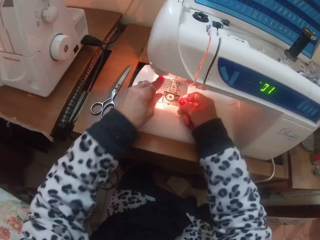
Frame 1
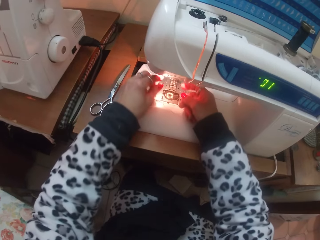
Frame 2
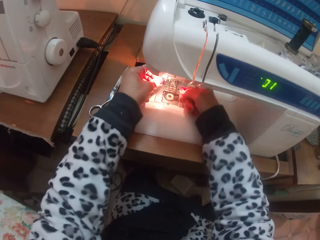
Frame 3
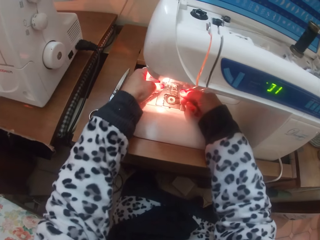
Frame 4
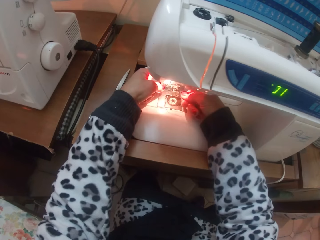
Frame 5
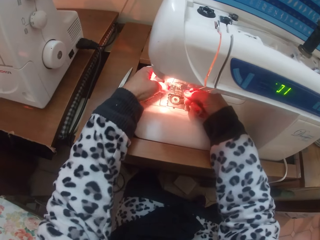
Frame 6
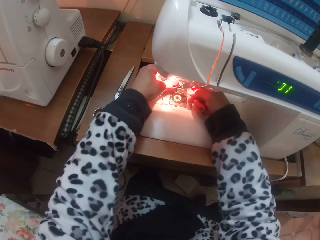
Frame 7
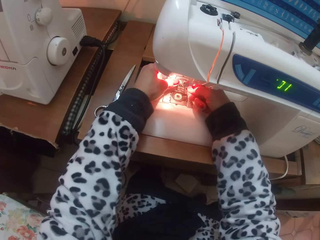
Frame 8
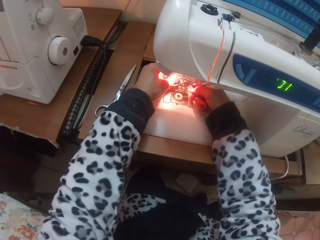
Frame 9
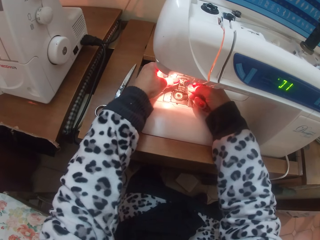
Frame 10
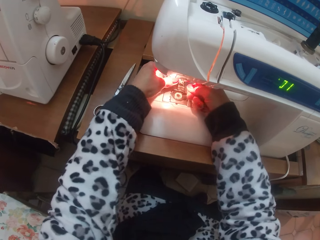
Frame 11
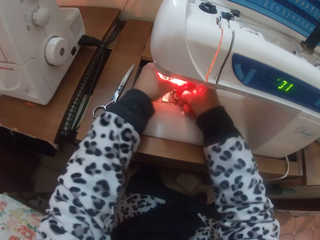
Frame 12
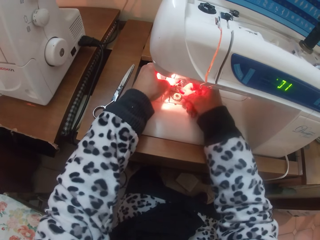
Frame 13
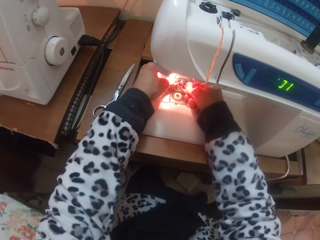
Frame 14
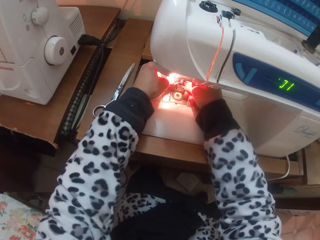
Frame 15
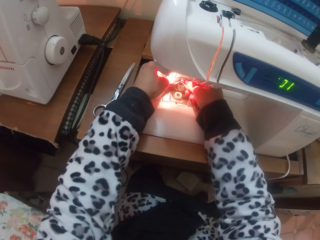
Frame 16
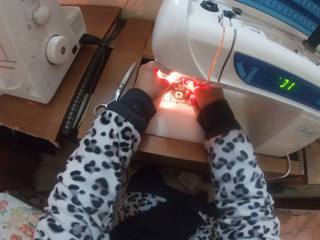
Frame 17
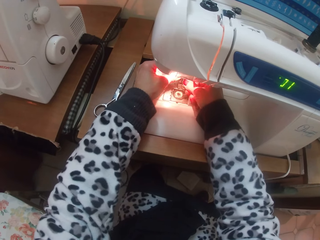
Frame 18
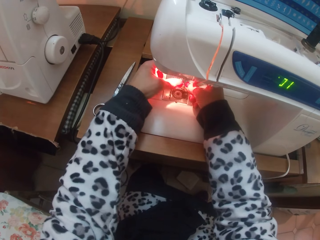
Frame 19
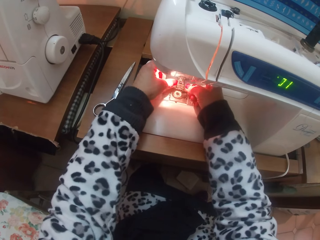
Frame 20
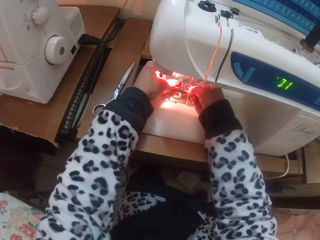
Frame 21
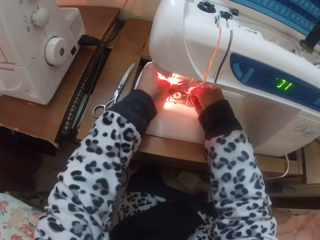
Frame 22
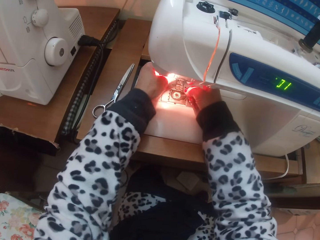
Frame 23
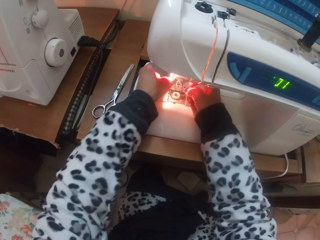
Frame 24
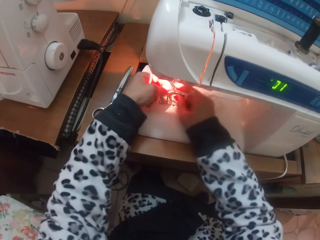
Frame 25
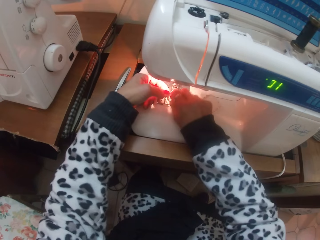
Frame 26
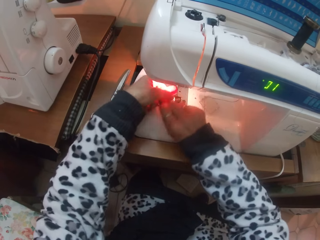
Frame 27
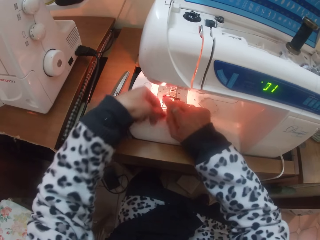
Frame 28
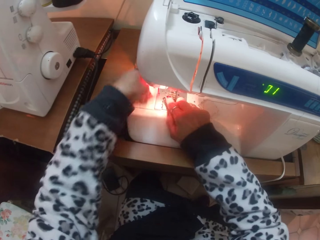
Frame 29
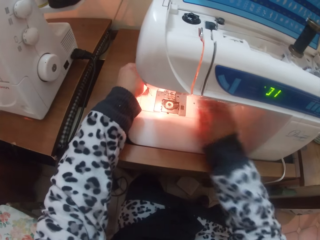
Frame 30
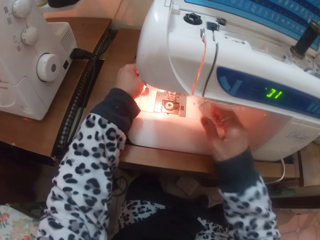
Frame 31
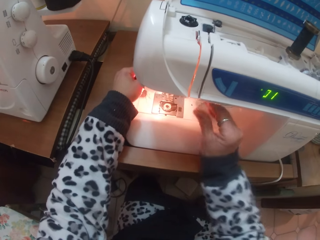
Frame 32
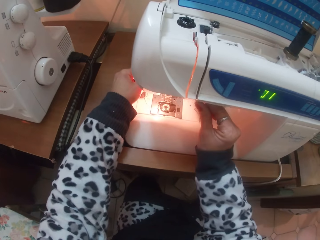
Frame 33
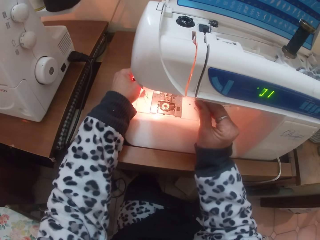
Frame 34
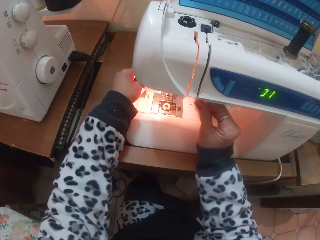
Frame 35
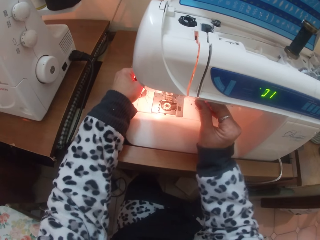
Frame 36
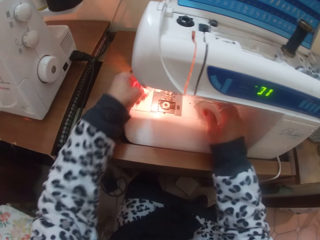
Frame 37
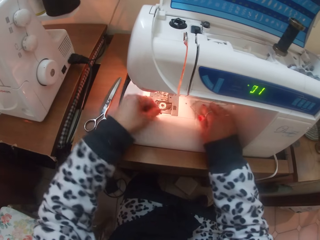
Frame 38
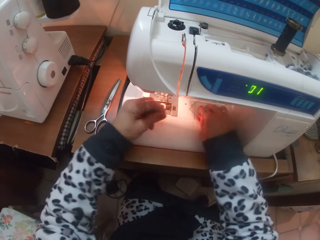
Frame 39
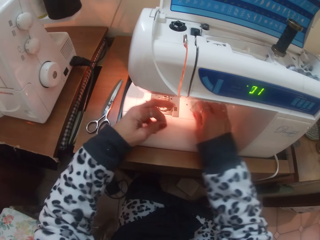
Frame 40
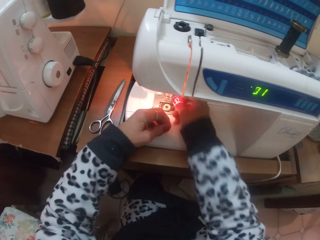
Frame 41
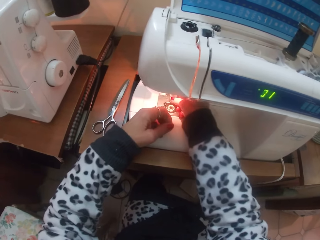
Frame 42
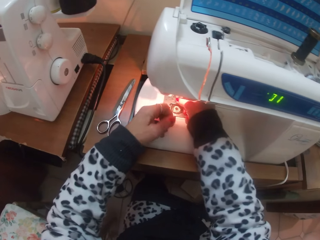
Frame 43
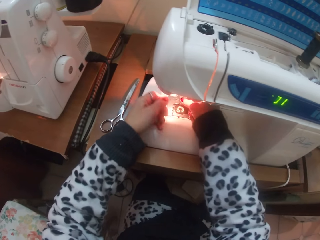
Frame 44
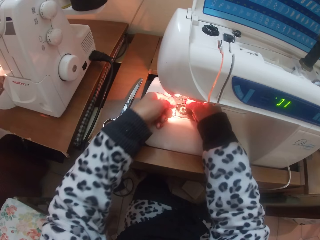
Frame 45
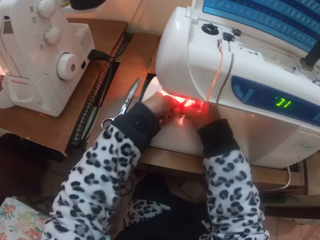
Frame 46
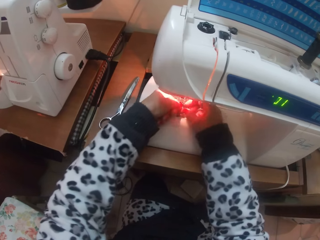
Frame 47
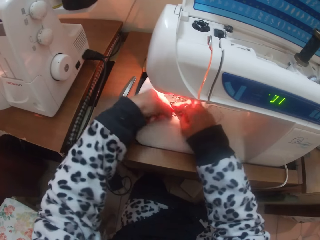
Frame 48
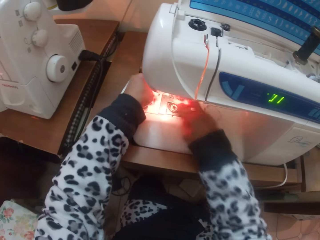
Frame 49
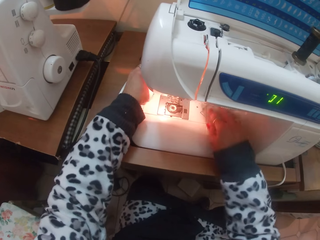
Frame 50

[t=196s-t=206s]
The camera wearer inserts the thread into the sewing needle with her right hand.

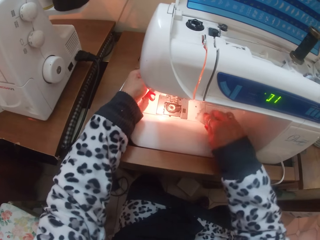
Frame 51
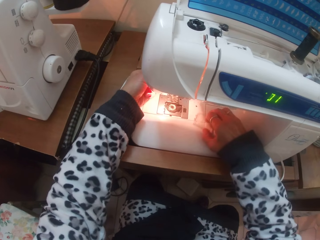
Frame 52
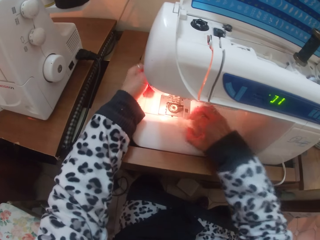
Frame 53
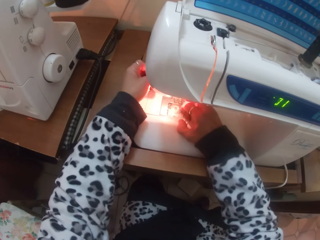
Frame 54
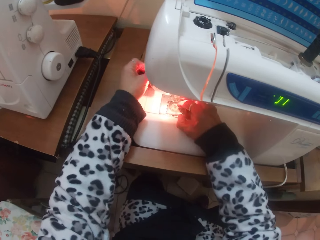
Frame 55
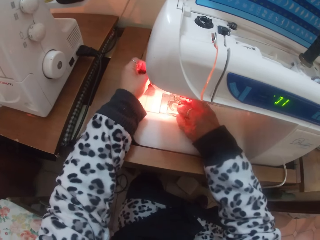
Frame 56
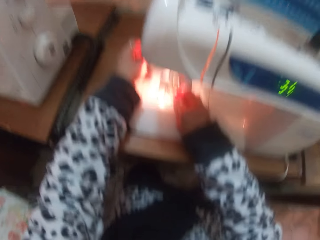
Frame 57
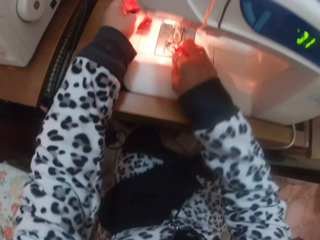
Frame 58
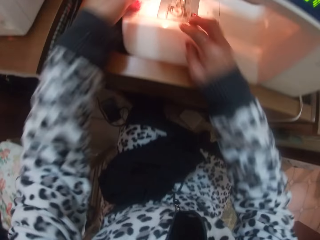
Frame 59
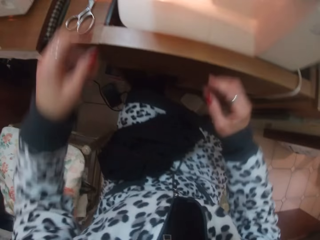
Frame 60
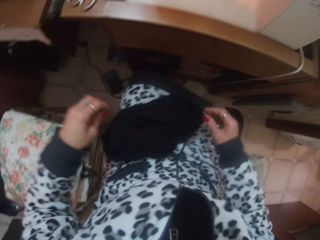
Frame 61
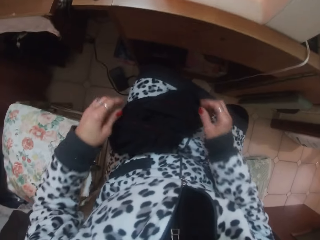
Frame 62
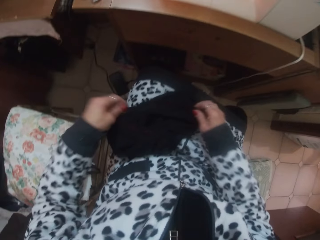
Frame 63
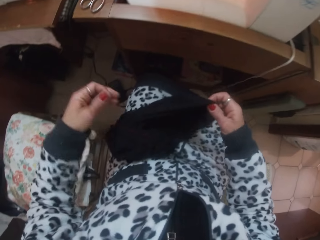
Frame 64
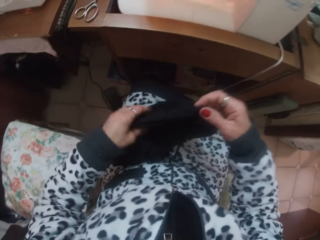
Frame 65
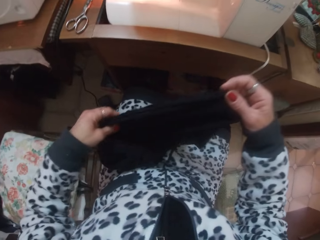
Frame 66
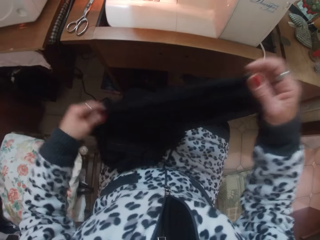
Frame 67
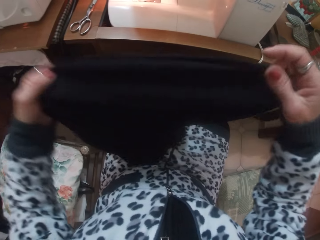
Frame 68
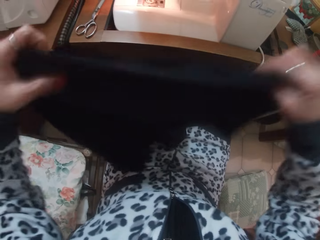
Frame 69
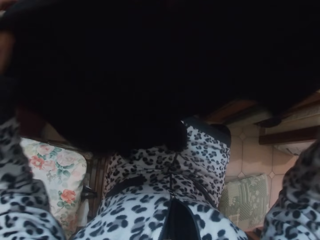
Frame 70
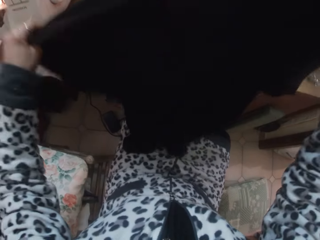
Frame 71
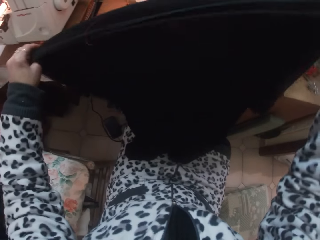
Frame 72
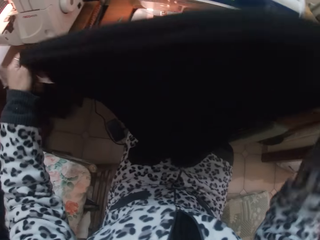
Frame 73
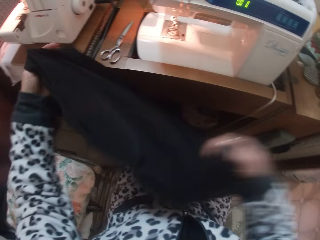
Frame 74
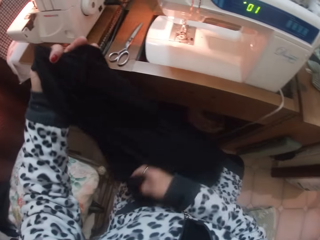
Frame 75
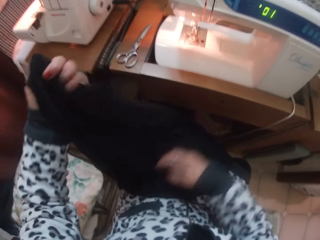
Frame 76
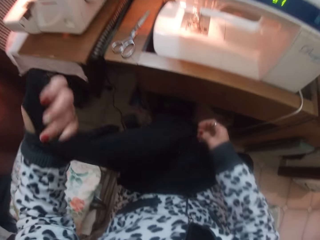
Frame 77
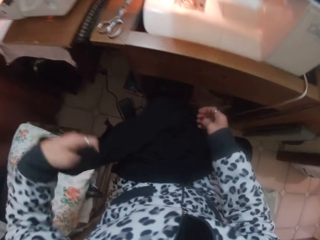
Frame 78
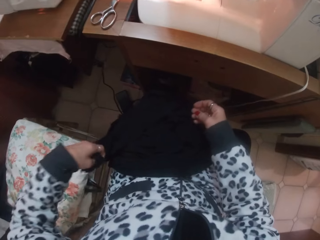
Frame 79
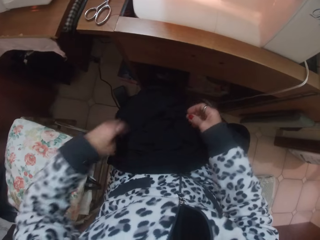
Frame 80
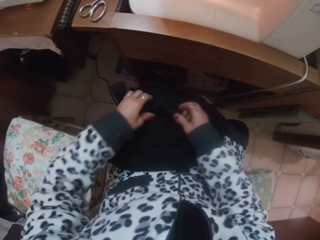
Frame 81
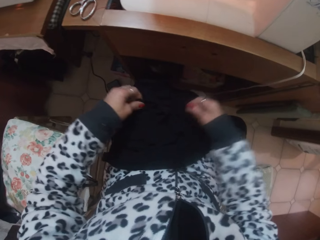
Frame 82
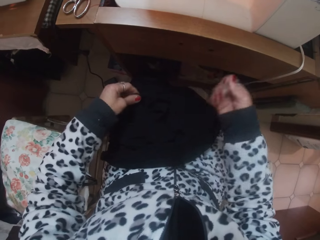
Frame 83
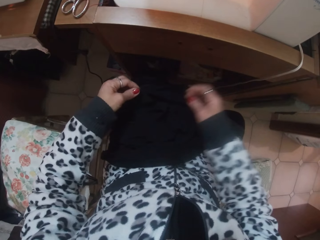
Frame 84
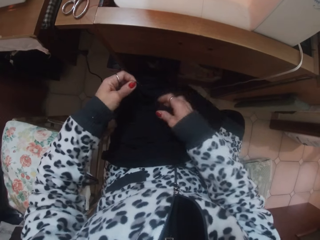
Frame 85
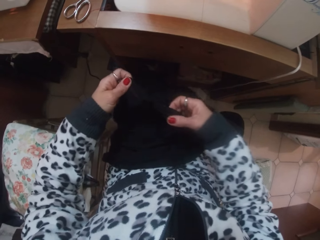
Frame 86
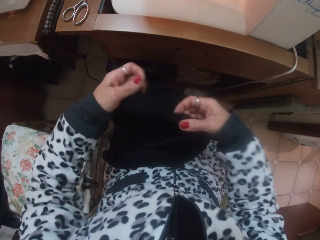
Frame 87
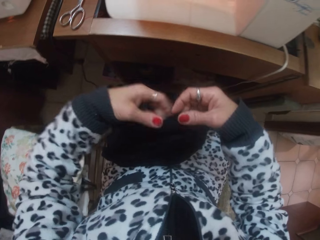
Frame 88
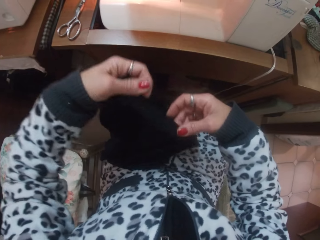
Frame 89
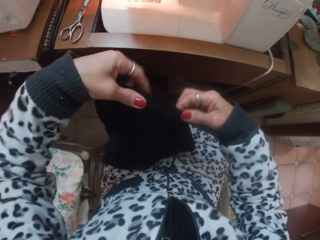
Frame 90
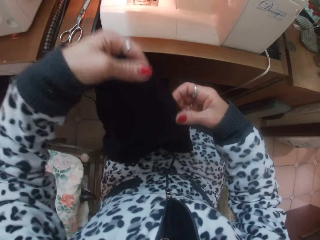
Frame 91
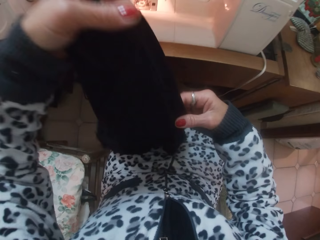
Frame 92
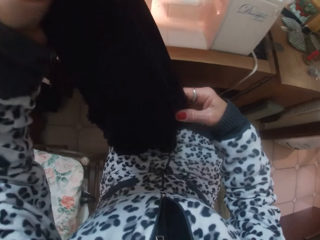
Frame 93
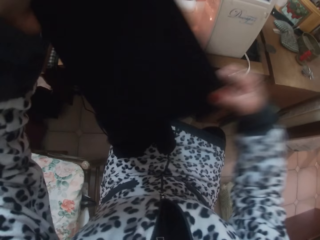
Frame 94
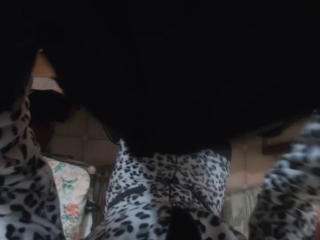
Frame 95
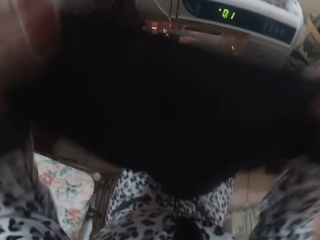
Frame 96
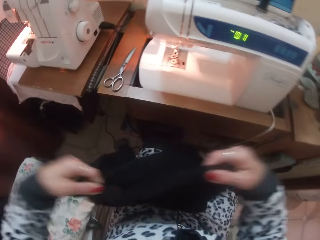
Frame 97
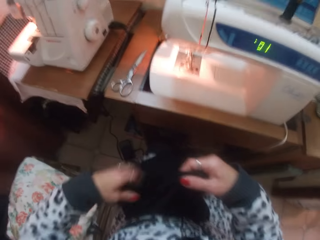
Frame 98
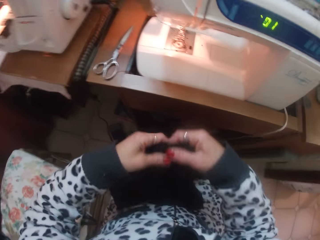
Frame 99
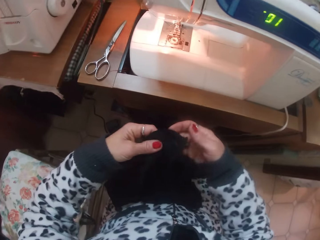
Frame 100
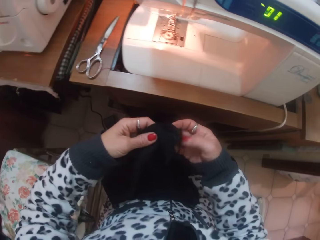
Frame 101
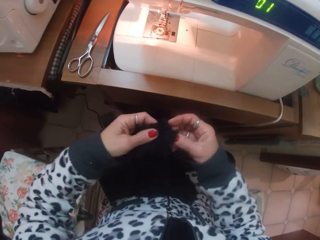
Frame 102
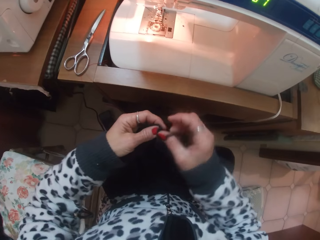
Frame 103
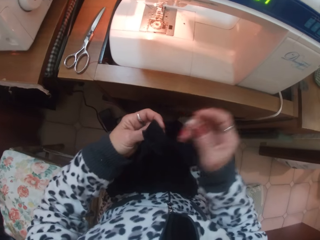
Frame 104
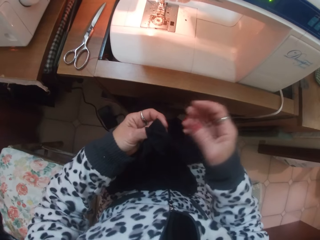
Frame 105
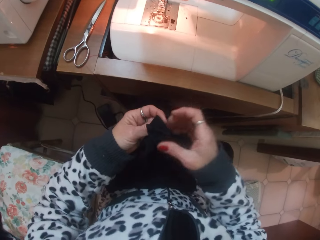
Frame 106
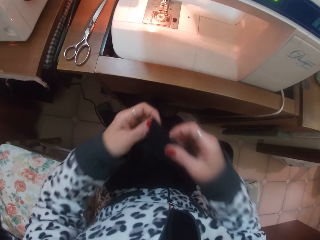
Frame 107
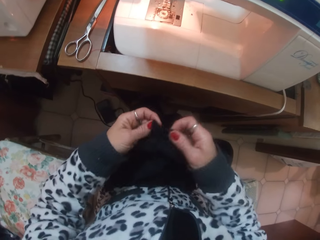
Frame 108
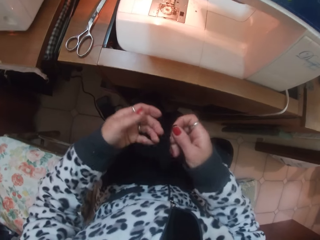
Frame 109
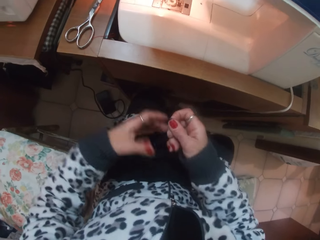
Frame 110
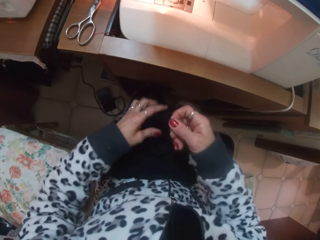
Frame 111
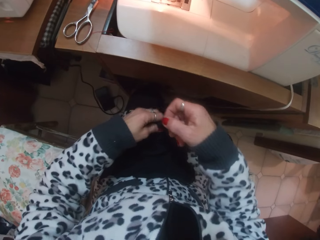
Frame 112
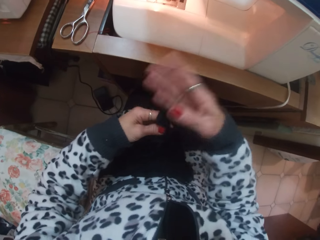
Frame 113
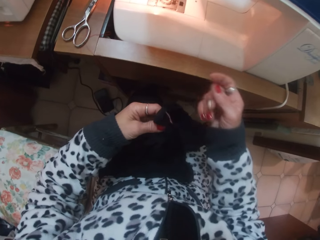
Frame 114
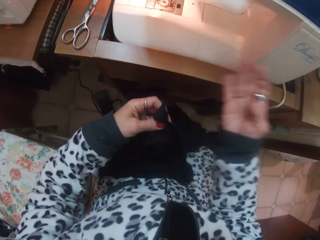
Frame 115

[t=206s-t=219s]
The camera wearer closes the needle plate with her right hand. She picks up the skirt on her lap with her hands.
